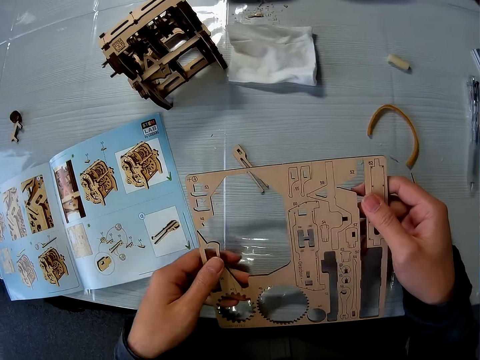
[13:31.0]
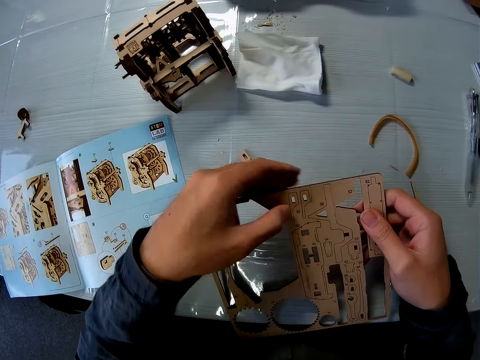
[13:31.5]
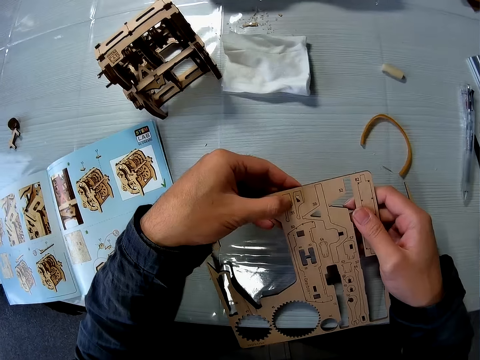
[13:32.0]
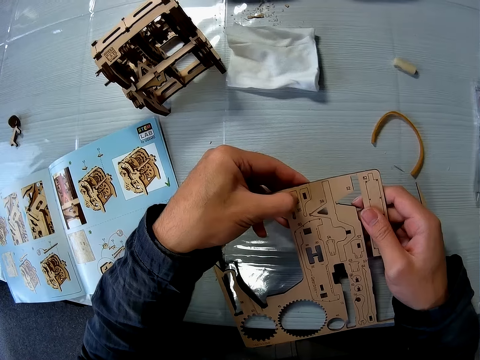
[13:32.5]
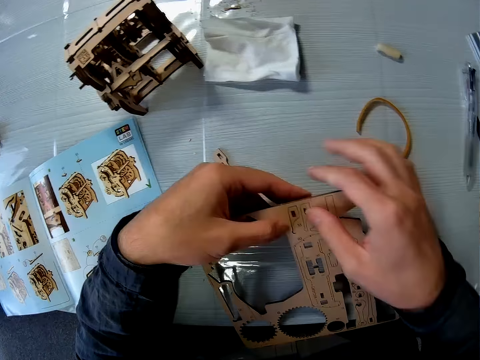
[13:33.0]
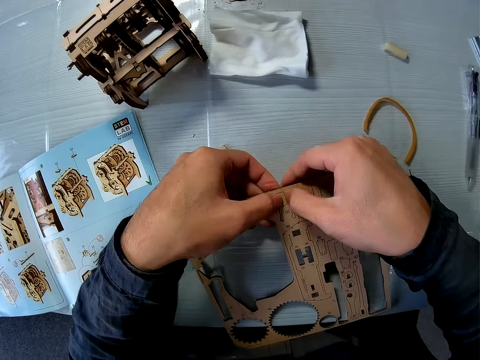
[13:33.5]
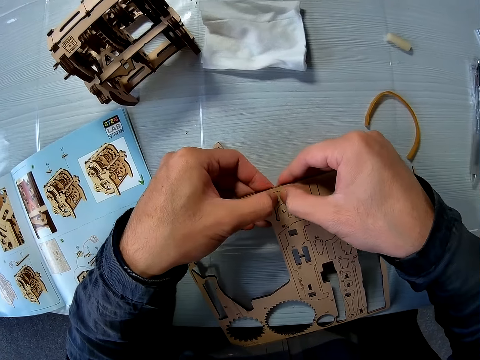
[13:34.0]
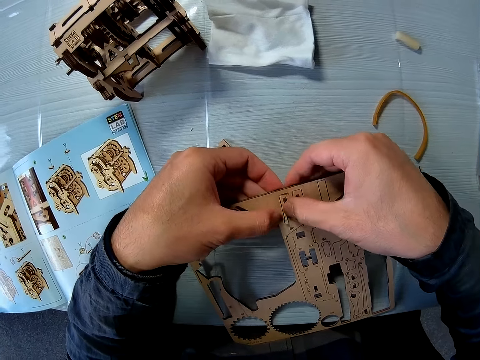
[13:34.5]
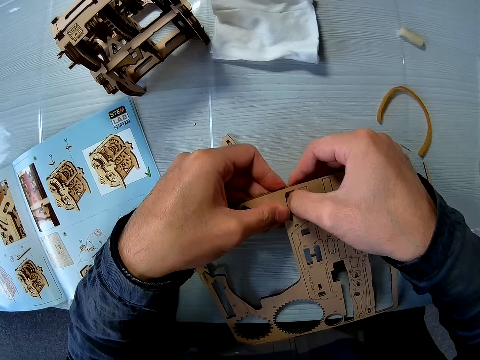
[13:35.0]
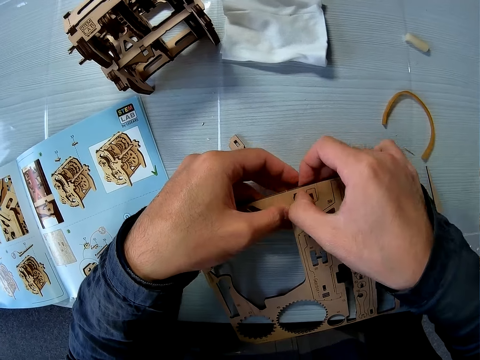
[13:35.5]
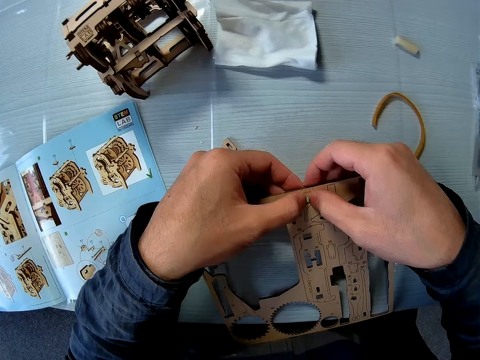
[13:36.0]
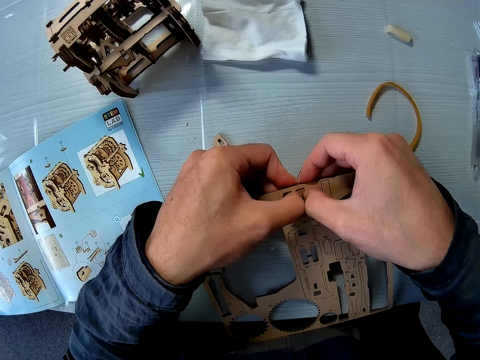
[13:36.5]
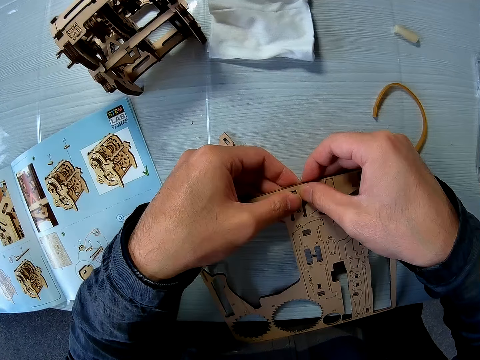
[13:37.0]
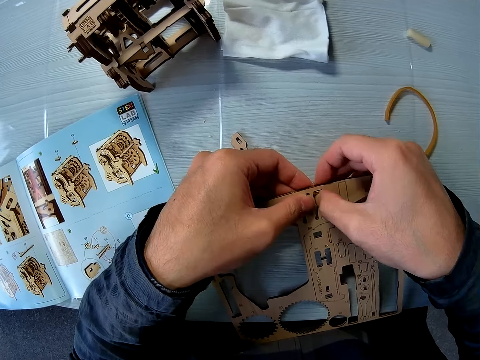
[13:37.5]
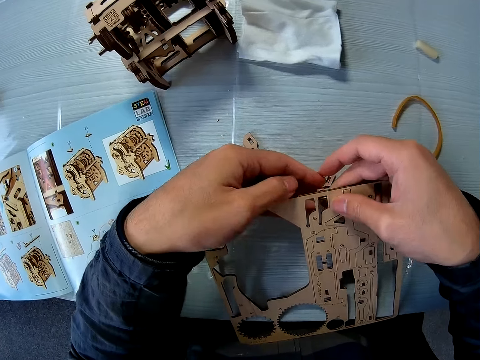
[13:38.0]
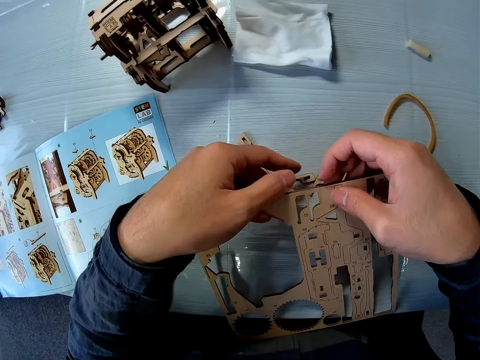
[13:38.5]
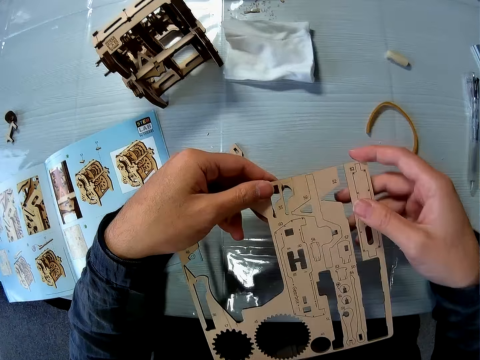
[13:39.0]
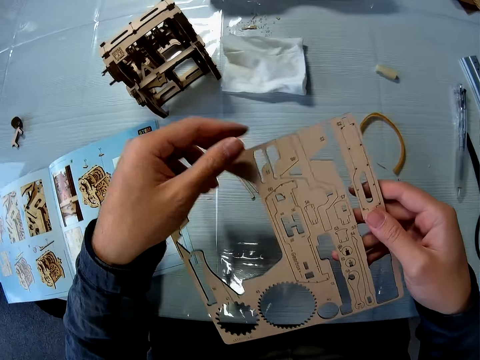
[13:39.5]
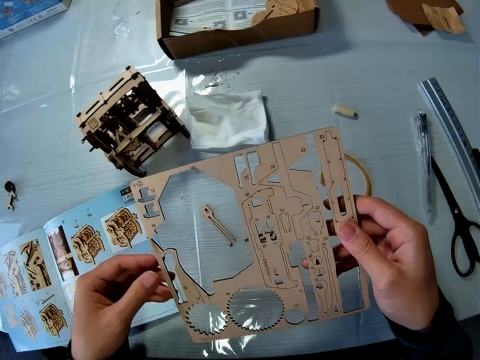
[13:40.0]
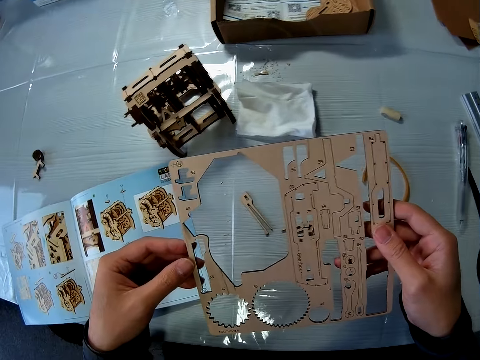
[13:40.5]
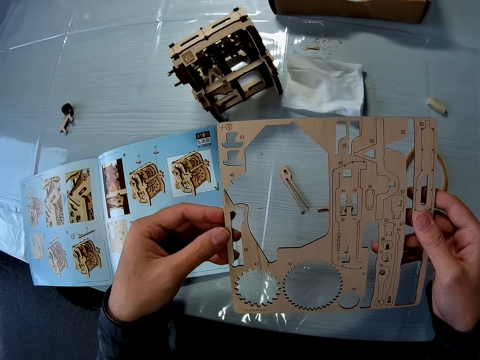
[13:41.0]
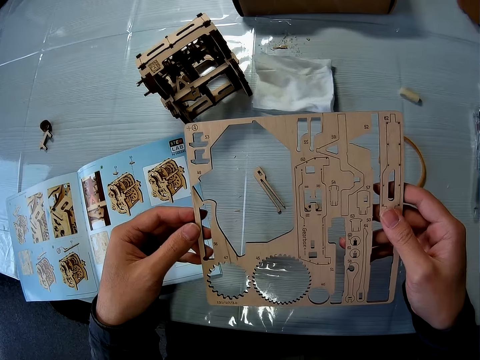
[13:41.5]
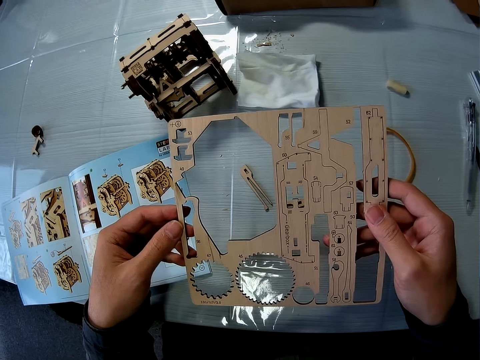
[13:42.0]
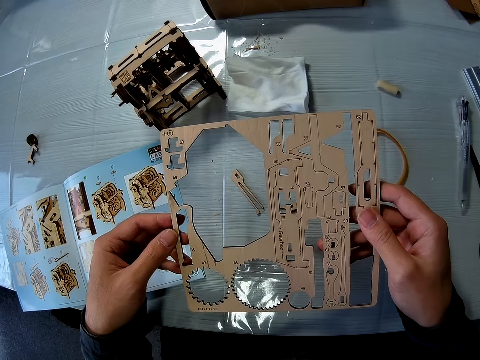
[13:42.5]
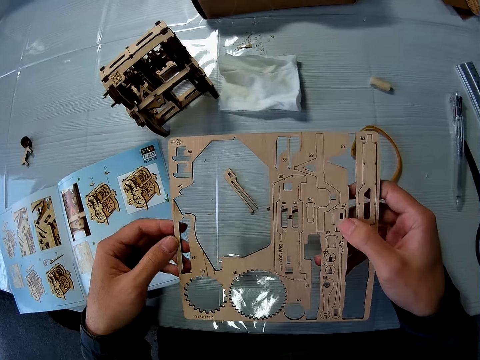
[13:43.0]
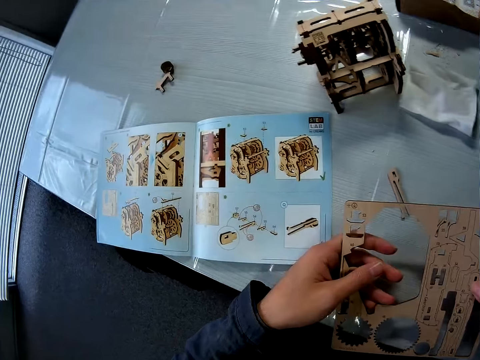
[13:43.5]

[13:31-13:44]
The camera wearer compresses out the crafting piece on the set from the wood sheet with the left hand. They compress out the piece with both hands. They lift the shapeboss with both hands and stare at the shapeboss.

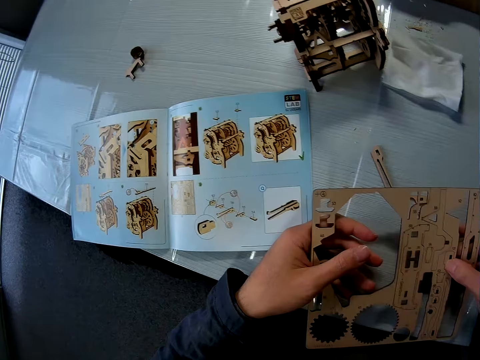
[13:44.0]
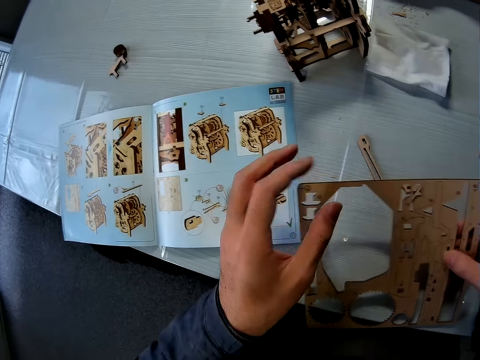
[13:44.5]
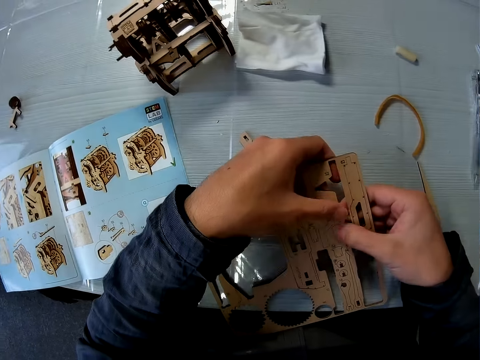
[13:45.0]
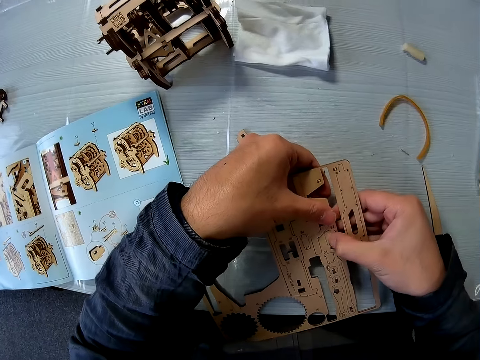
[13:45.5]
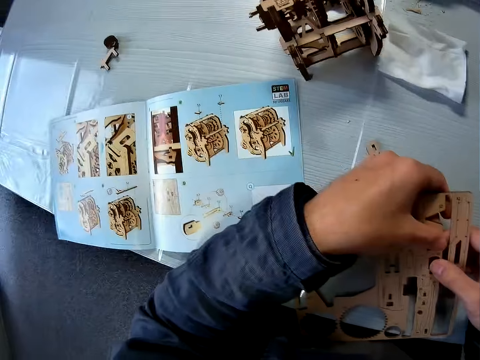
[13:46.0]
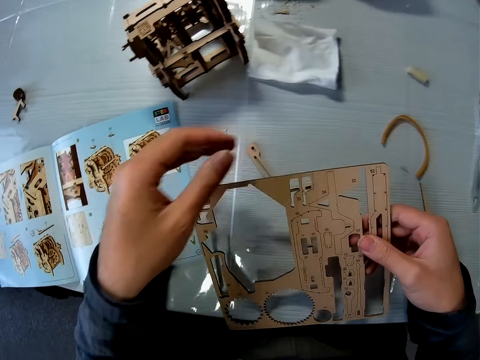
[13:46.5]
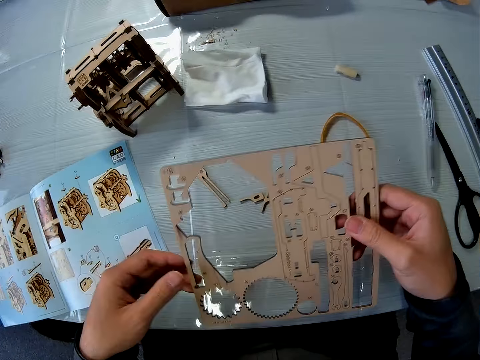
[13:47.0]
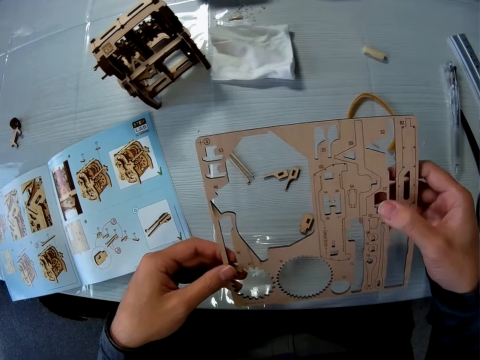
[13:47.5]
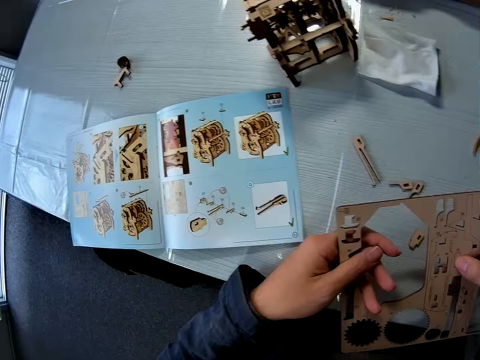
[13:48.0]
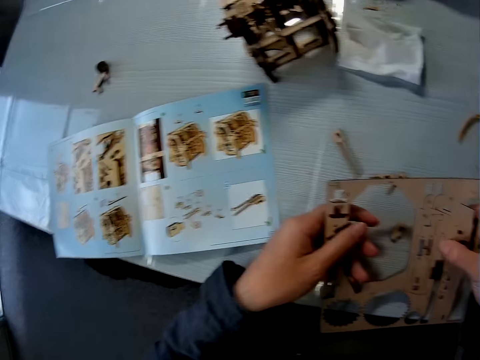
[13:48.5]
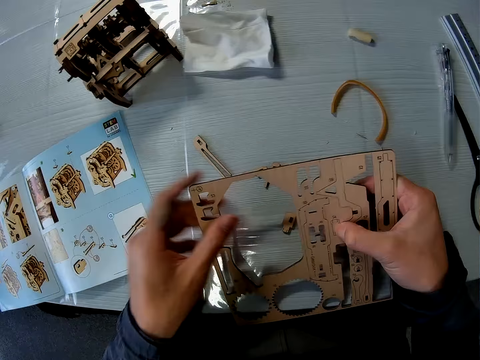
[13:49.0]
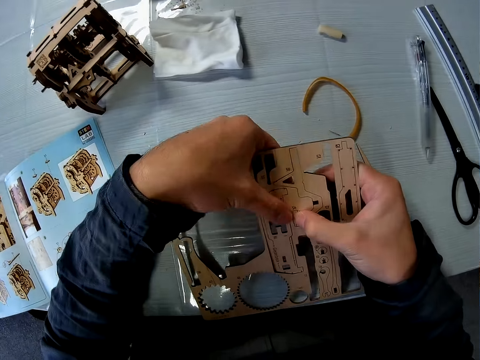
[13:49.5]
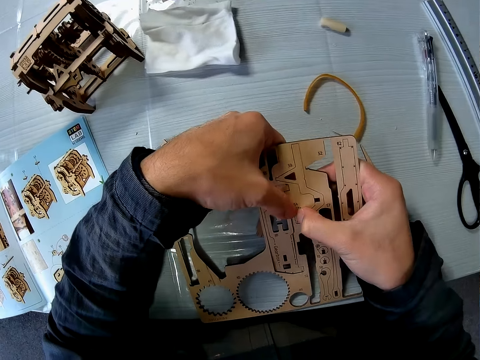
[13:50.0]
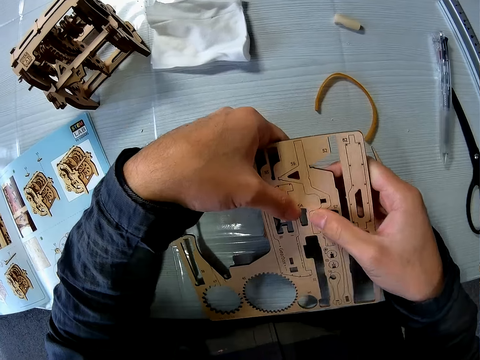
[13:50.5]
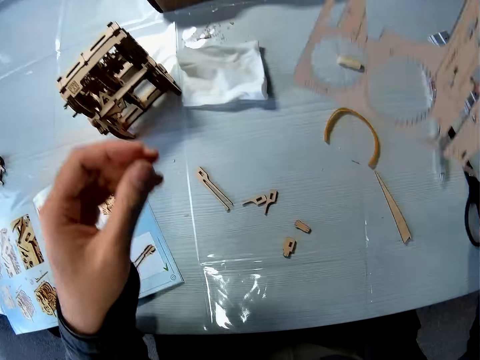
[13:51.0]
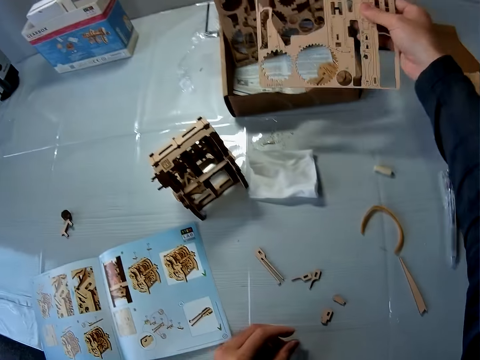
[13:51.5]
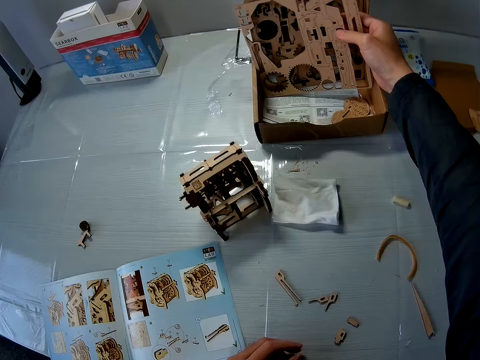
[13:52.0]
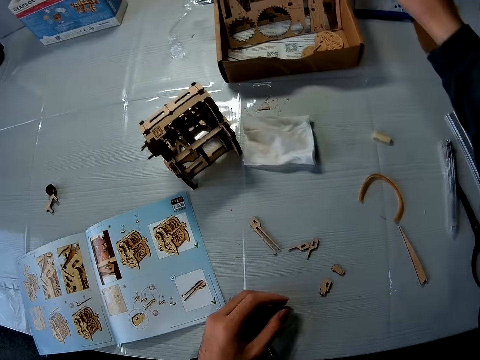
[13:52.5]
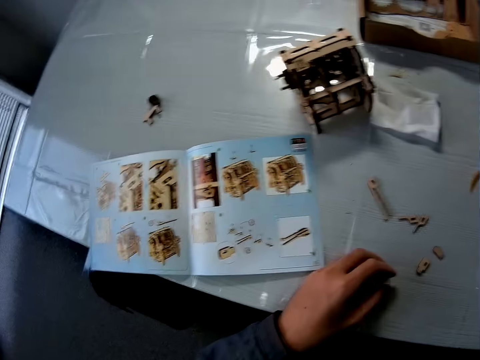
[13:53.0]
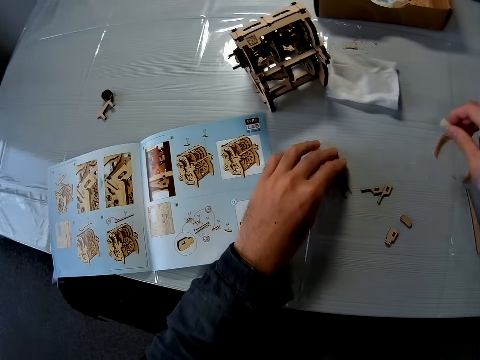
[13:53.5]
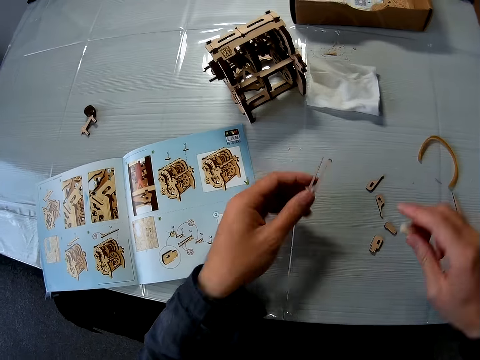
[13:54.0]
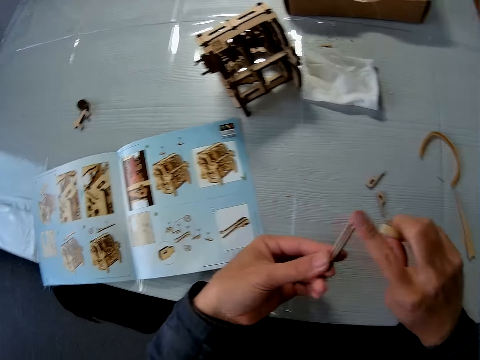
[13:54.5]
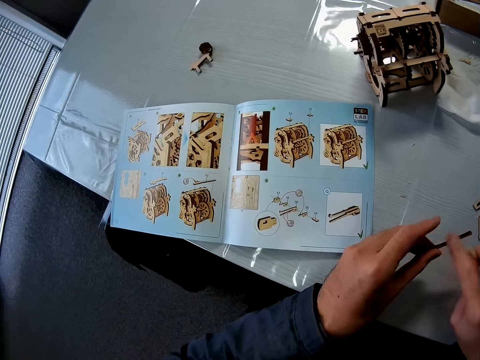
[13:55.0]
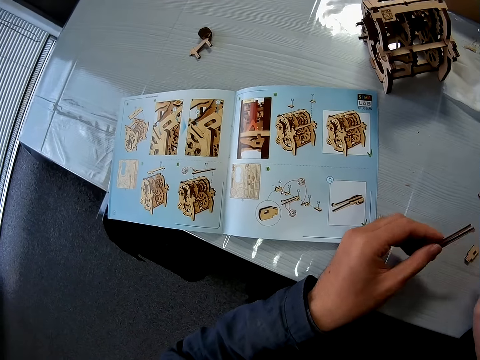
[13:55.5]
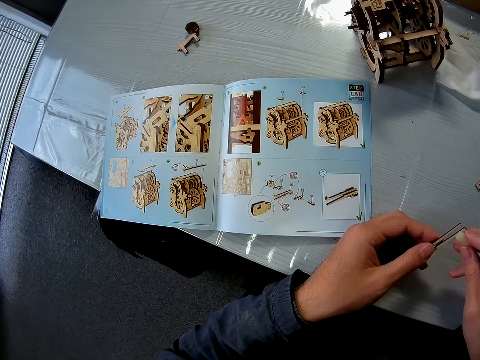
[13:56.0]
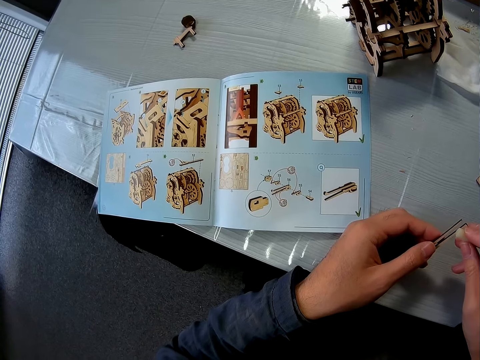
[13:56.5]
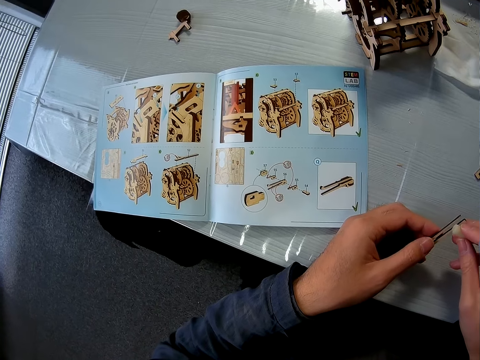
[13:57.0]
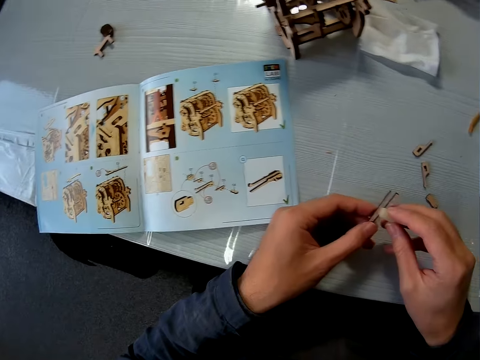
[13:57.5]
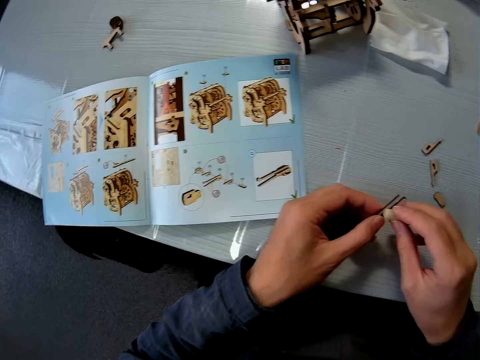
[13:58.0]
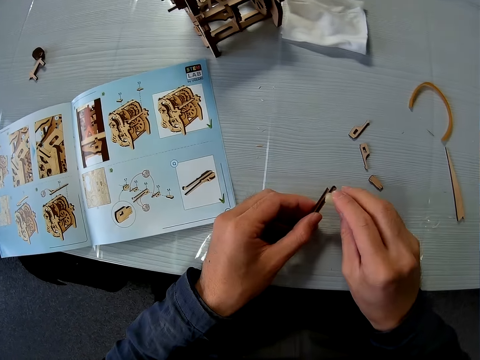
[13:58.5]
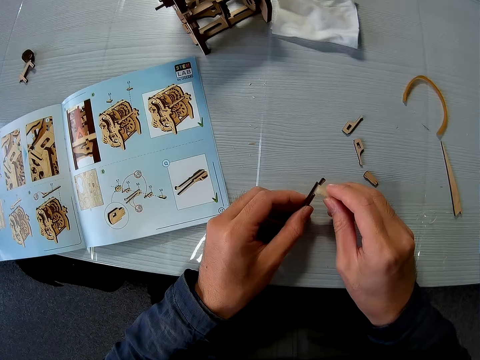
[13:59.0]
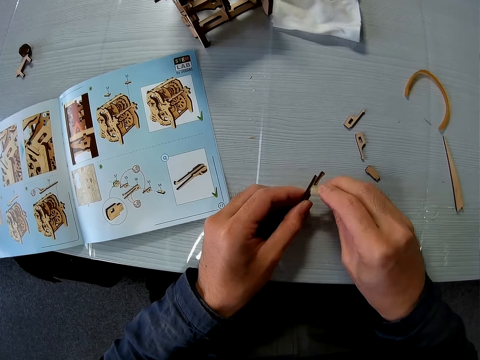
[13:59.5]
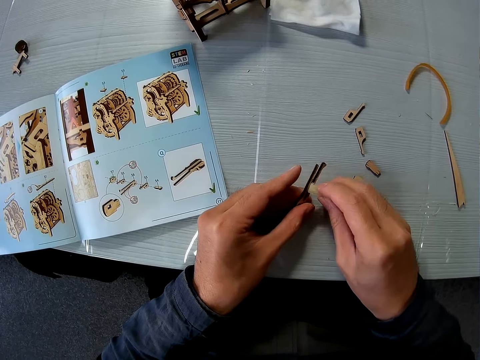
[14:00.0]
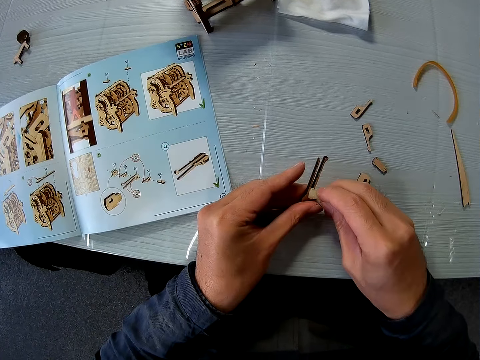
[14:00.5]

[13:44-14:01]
The camera wearer detaches a wood piece from the wood sheet. He detaches a wood piece from the wood sheet again. He drops the wood sheet in the carton on the table. He picks up a solid glue on the table. He picks up the wood piece on the table. He rubs his hand on the wood piece. He rubs the solid glue on the wood piece.
